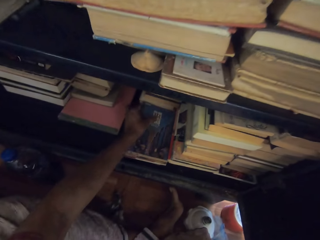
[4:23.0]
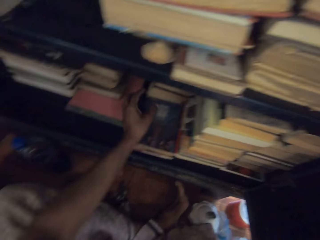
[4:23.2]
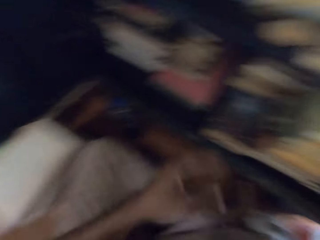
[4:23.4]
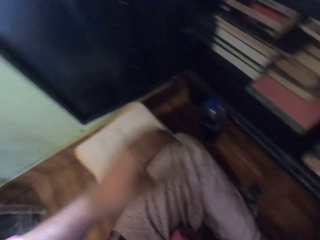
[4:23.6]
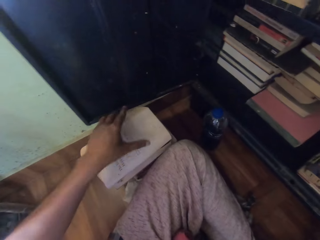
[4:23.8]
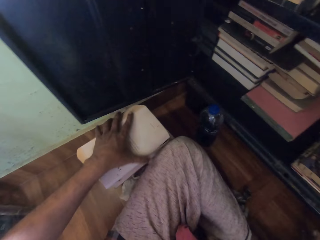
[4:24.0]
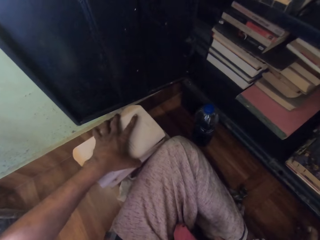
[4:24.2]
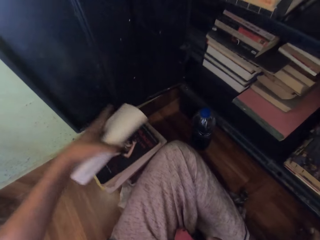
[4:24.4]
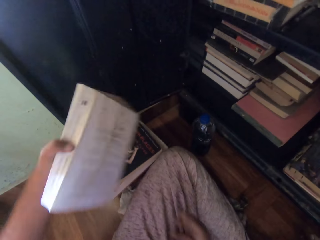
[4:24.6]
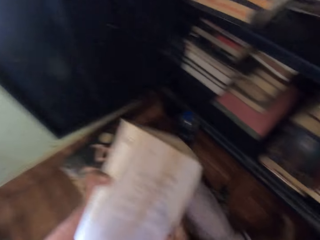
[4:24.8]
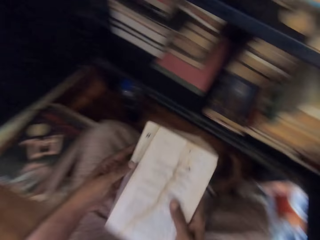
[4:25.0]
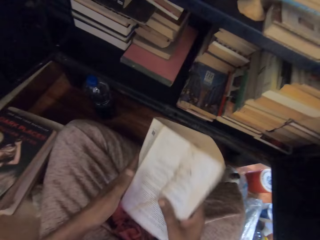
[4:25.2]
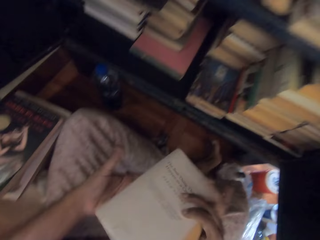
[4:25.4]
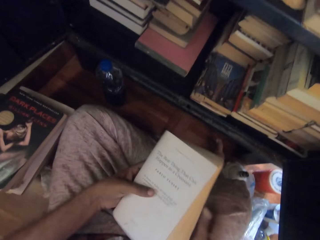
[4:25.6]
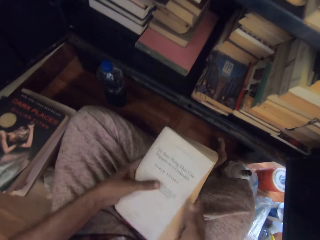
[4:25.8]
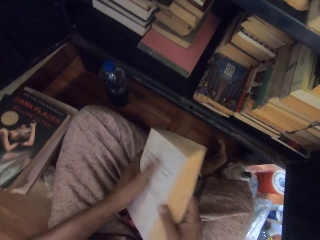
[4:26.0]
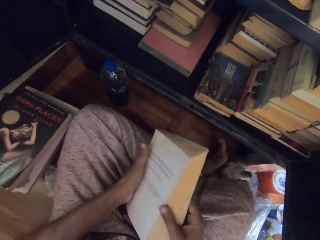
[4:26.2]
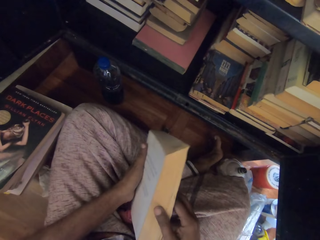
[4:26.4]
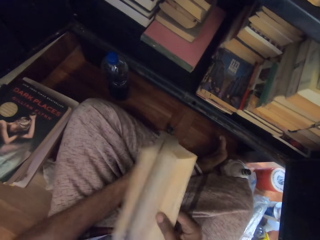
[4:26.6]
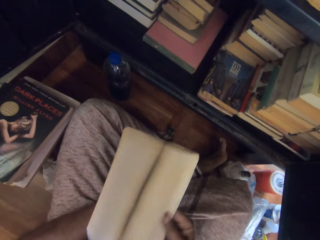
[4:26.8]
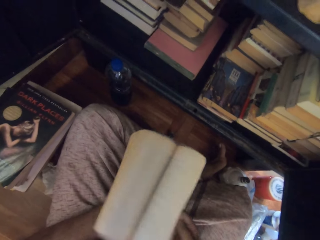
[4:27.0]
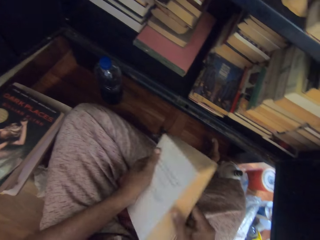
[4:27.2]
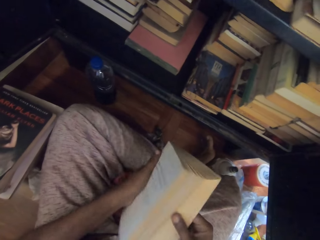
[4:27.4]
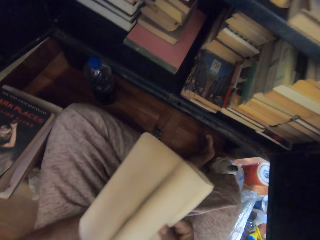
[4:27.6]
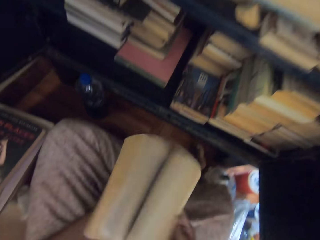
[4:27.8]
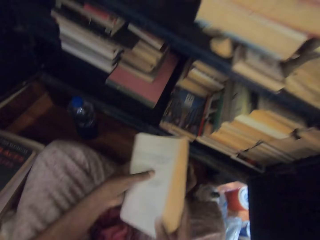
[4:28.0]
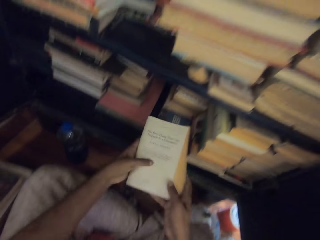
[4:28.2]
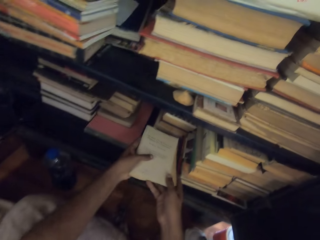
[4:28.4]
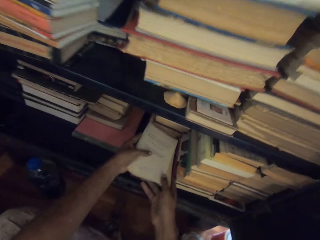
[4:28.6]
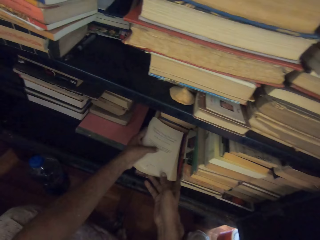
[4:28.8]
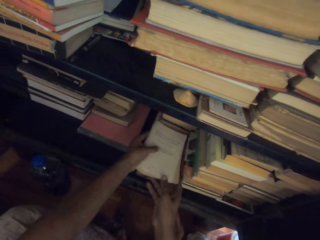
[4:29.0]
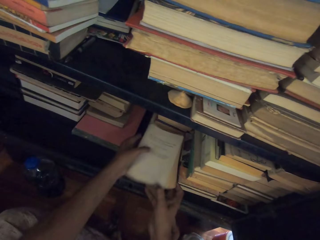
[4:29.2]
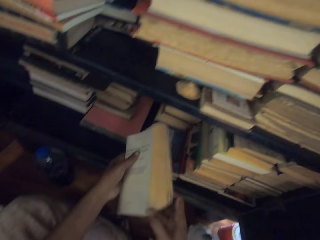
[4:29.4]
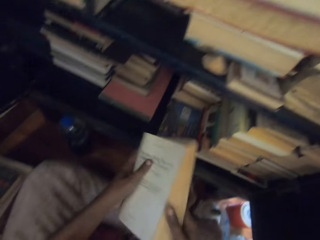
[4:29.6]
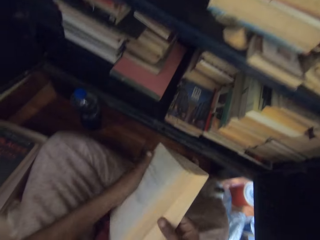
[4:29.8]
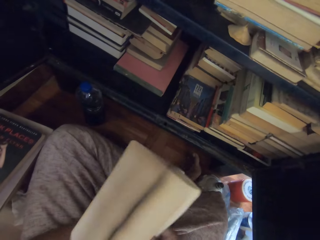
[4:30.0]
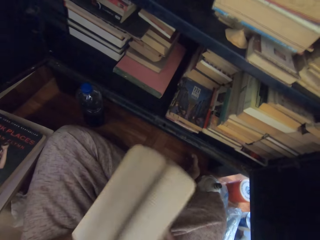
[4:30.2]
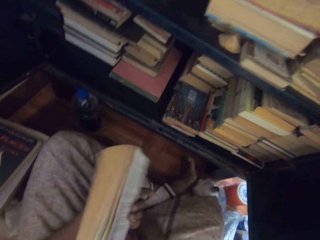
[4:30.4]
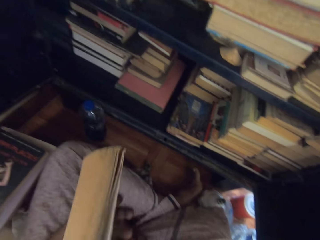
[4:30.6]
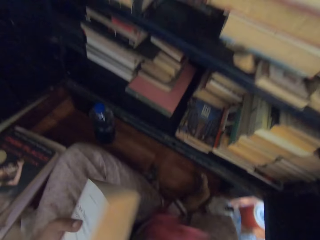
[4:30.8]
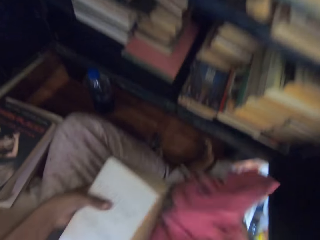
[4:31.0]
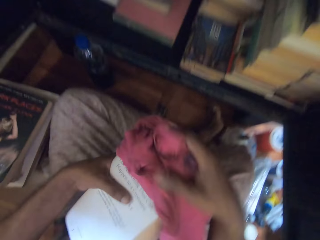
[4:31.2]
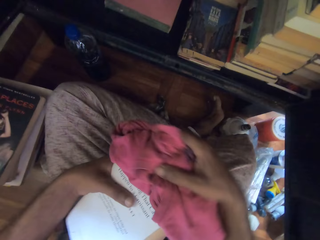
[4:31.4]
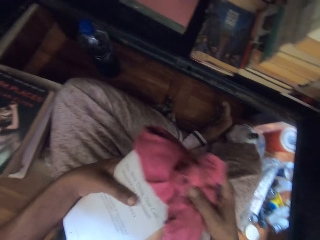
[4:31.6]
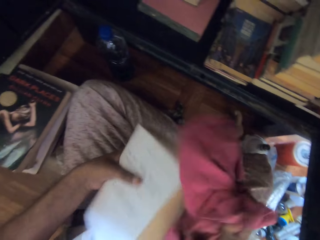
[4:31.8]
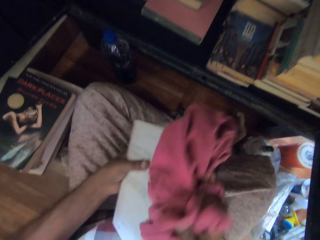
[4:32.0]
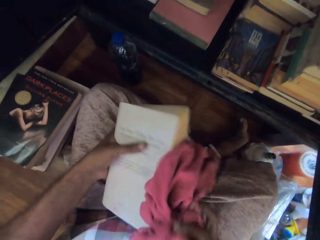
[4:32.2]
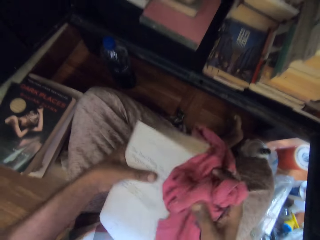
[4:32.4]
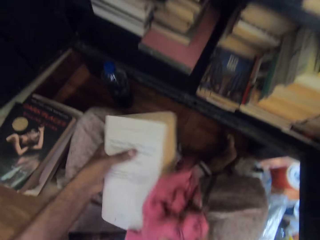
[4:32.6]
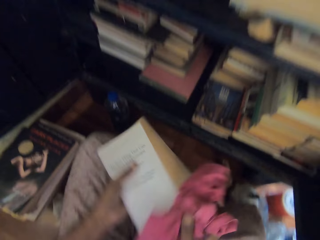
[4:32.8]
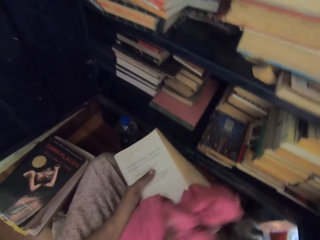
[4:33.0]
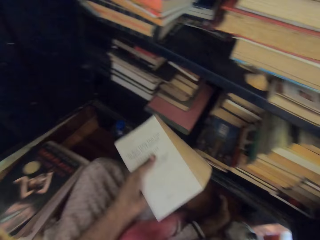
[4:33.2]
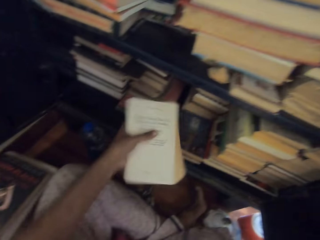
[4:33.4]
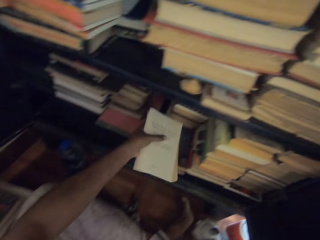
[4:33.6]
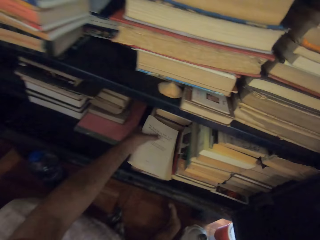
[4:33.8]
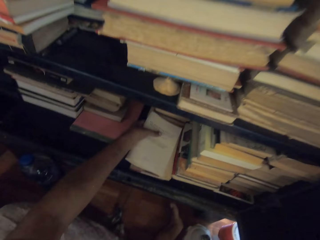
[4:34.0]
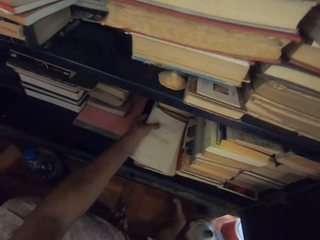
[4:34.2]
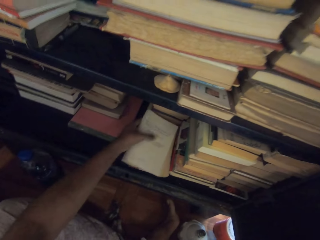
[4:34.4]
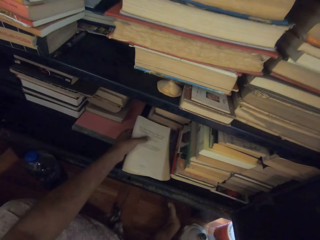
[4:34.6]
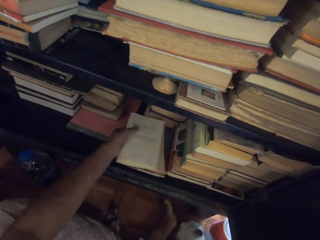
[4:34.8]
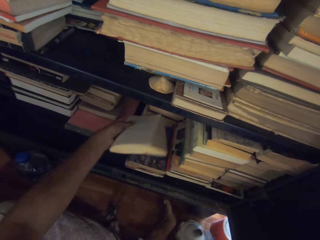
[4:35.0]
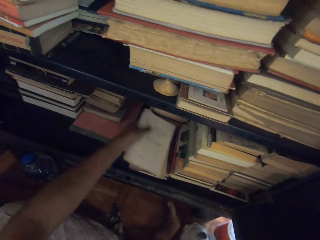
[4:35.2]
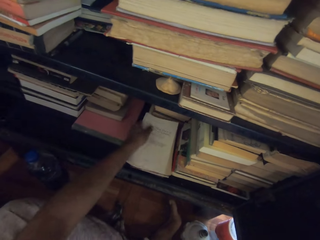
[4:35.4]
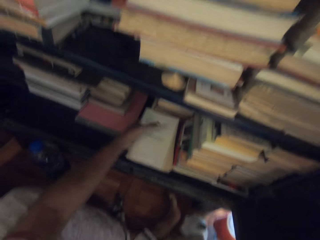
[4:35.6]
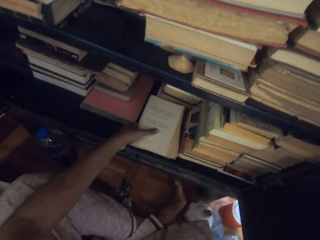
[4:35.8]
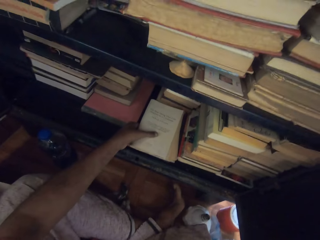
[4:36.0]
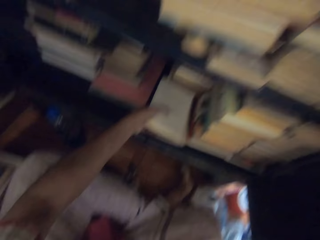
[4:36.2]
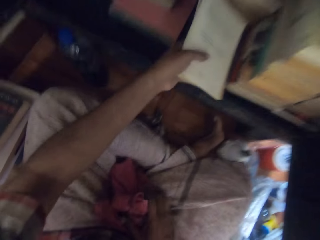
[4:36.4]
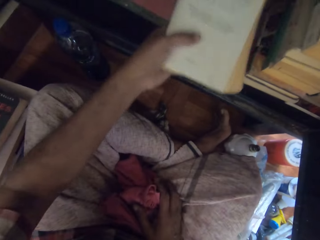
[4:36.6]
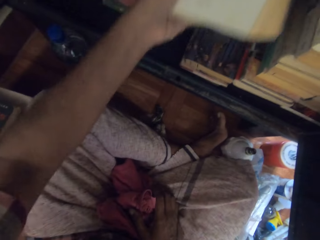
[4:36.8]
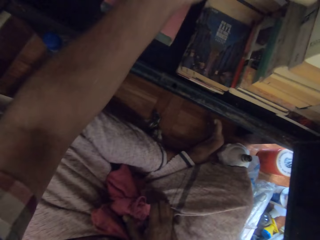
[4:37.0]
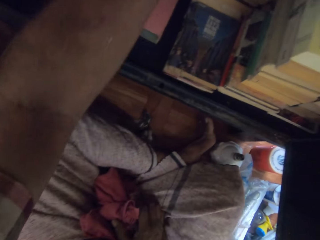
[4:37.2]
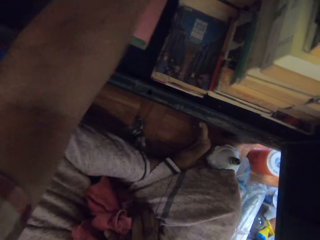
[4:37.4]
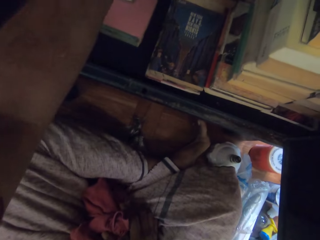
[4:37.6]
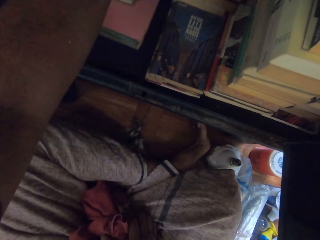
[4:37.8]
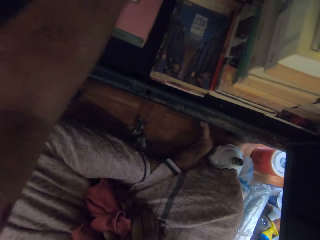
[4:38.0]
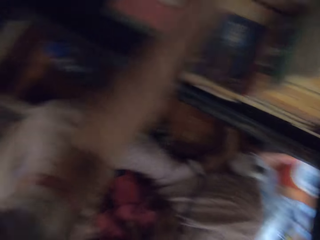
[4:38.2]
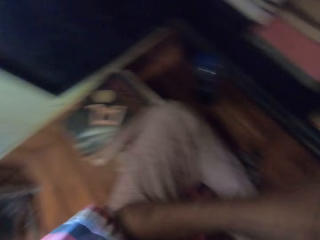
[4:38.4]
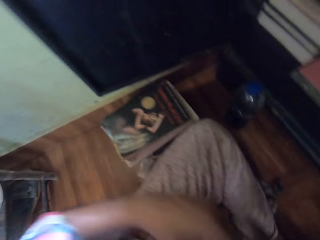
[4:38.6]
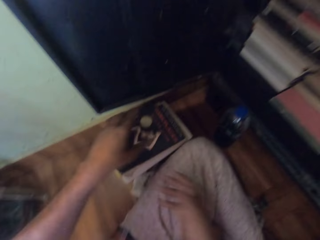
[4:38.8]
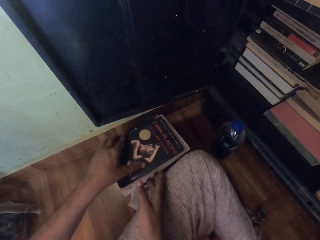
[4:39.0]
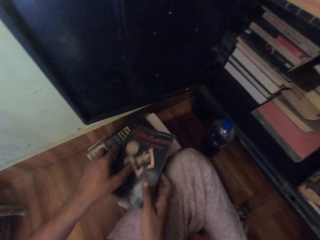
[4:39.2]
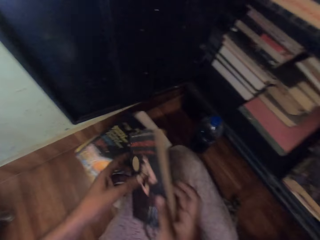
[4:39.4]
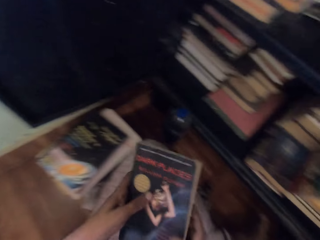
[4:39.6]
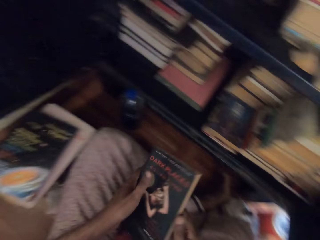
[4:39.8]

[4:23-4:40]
The camera wearer places the book inside the cabinet with his left hand. He picks up a book from the pile of books on the floor with his left hand. He adjusts the book in his hands. He flips the pages of the book in his left hand with his right hand. He opens the book. He places the book inside the cabinet with his hands. He removes the book from the cabinet with both hands. He flips the pages of the book in his left hand with his right hand. He opens the book. He picks up the rag on the floor with his right hand. He cleans the book in his left hand with the rag in his right hand. He places the book inside the cabinet with his left hand. He picks up a book from the pile of books on the floor with his hands.

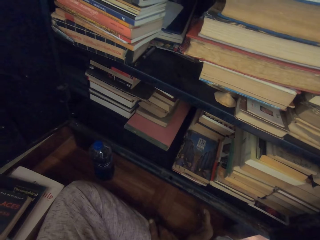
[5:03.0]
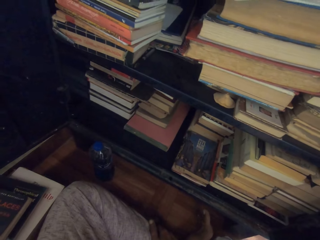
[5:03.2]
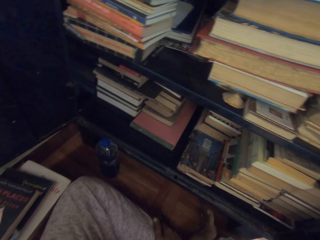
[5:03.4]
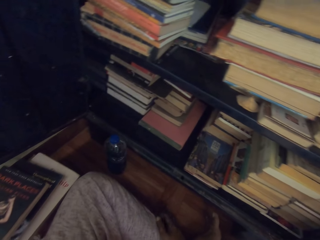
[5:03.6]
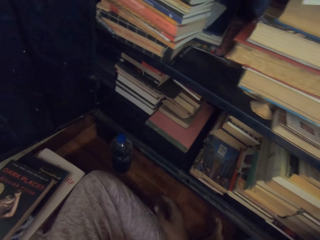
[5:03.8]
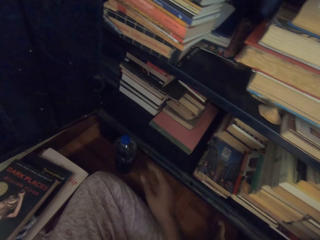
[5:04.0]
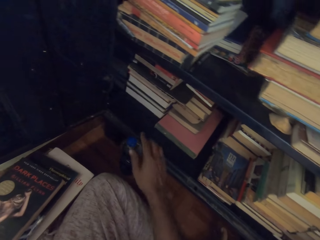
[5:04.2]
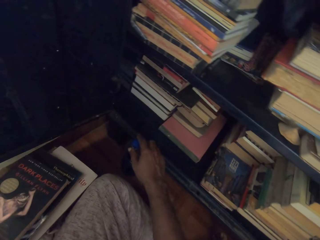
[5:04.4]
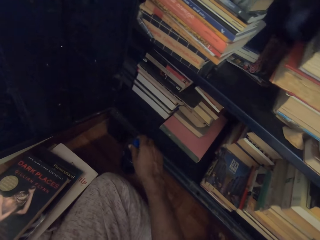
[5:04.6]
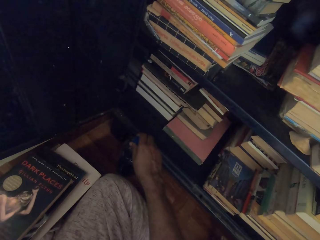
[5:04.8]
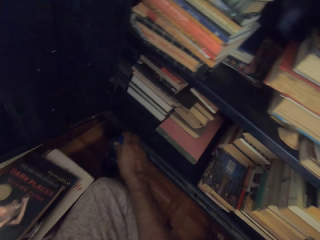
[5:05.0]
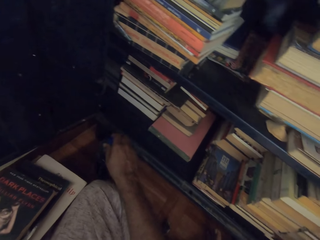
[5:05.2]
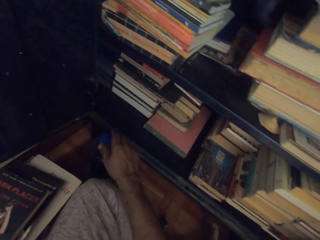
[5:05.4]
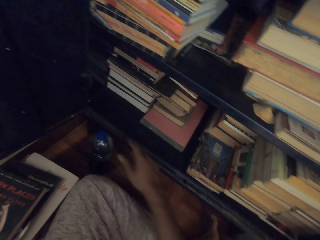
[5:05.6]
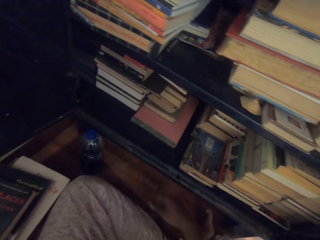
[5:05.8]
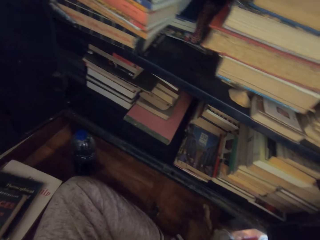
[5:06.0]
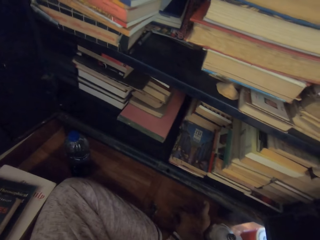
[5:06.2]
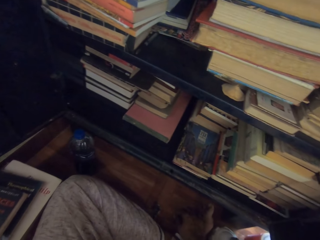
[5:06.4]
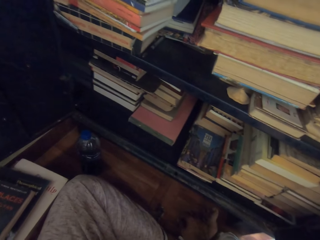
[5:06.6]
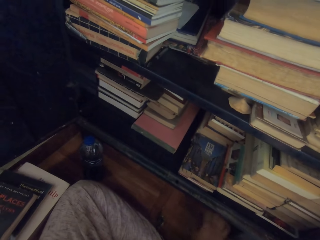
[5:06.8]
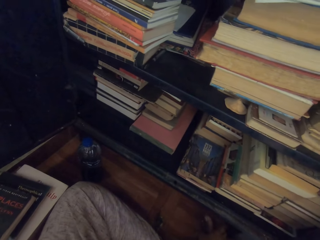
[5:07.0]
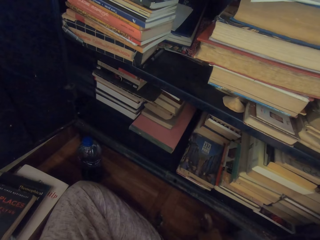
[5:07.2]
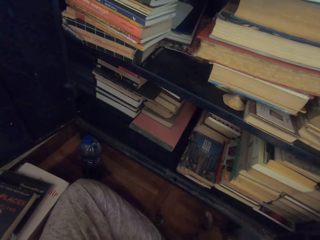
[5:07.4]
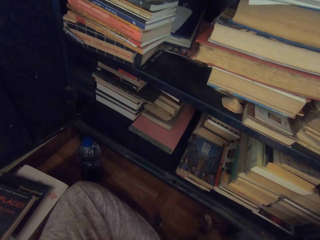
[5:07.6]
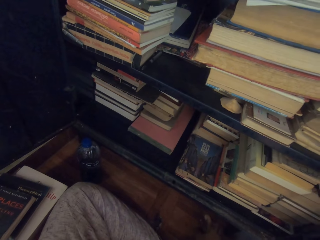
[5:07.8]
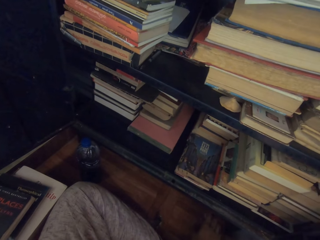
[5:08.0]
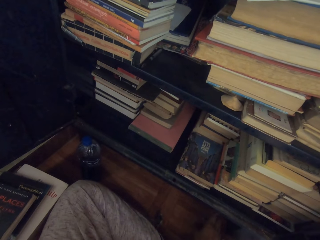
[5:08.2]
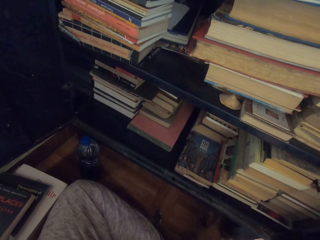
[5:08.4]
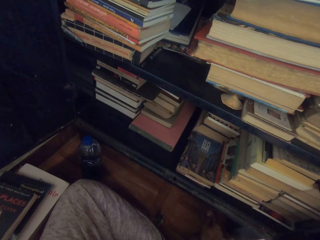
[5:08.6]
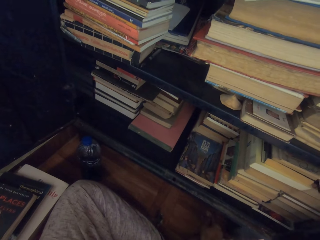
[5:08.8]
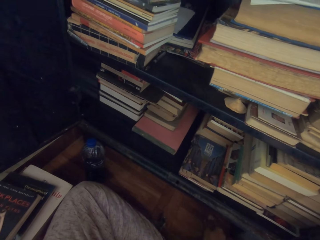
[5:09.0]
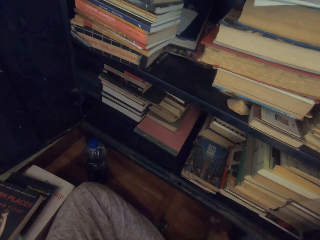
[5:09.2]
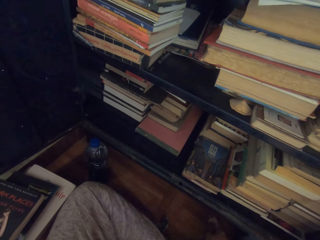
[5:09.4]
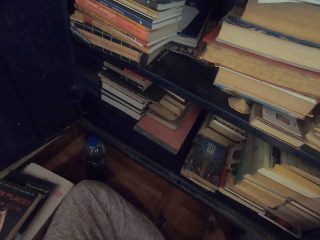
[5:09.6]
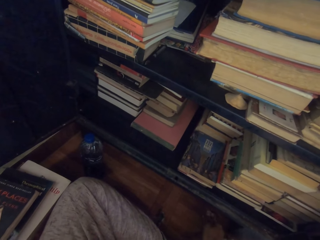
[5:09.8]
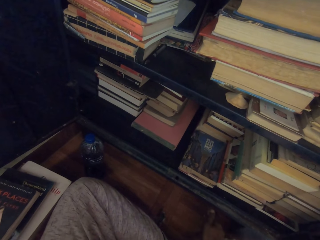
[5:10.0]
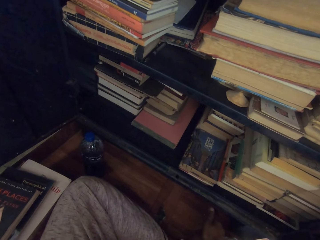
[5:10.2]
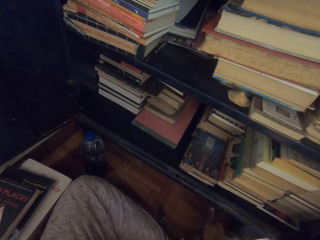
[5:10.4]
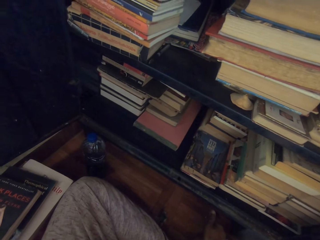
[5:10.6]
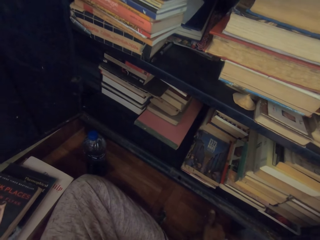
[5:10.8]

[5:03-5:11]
The camera wearer moves a plastic bottle on the floor with his right hand. He picks up the bottle with his right hand. He holds his left leg with his right hand. He removes his right hand from the water bottle.
